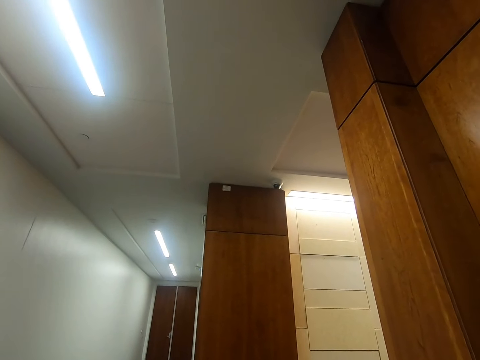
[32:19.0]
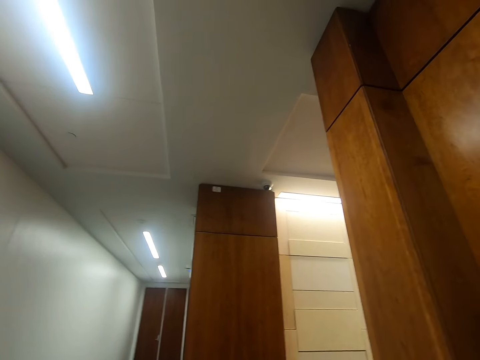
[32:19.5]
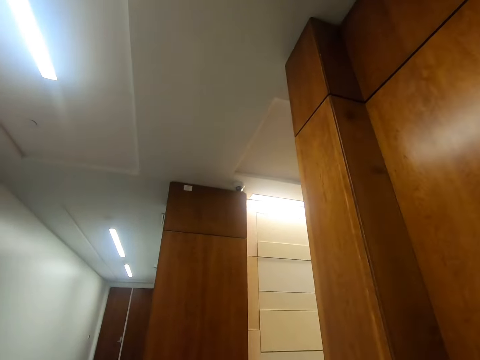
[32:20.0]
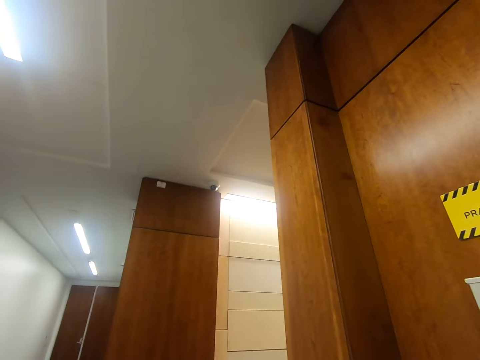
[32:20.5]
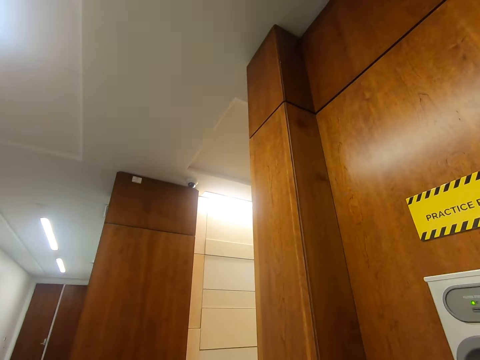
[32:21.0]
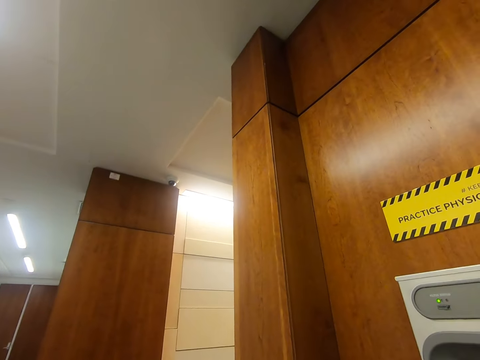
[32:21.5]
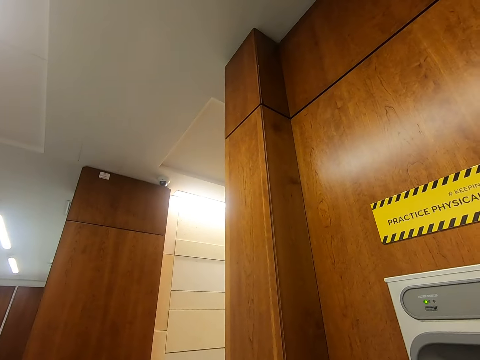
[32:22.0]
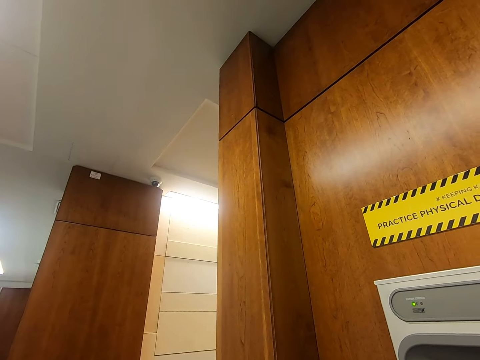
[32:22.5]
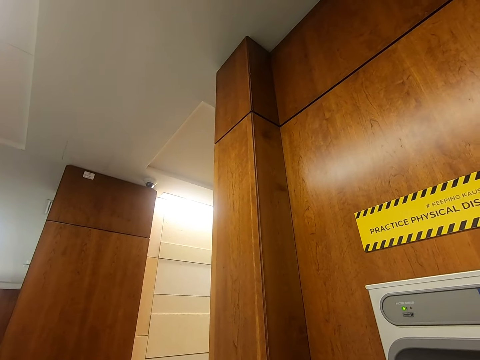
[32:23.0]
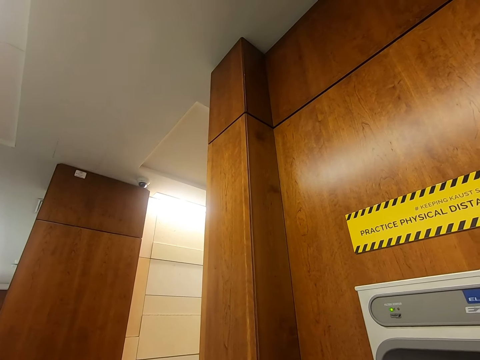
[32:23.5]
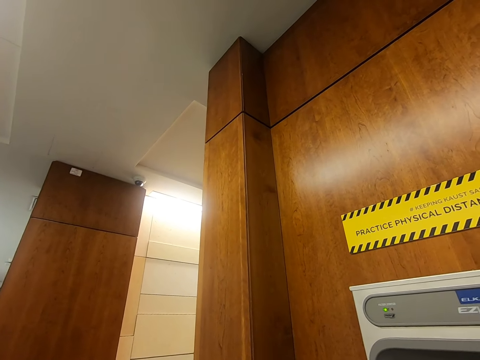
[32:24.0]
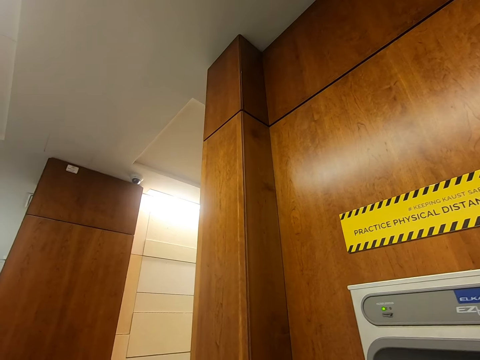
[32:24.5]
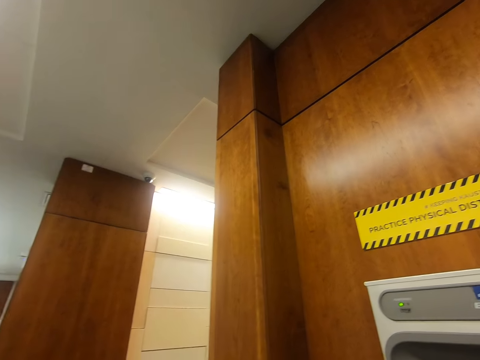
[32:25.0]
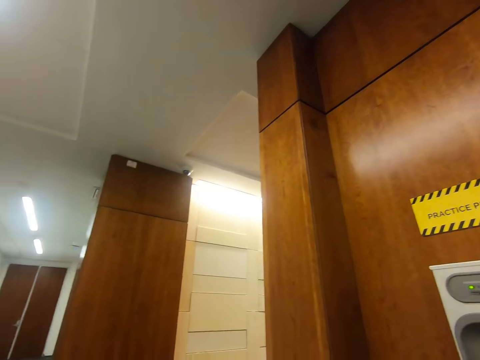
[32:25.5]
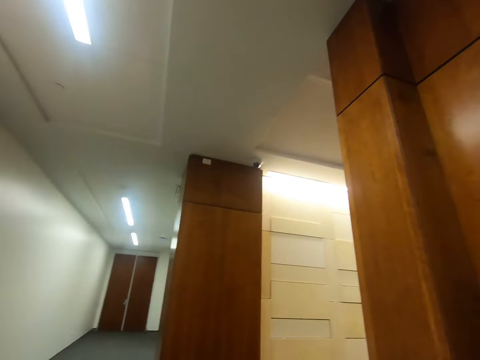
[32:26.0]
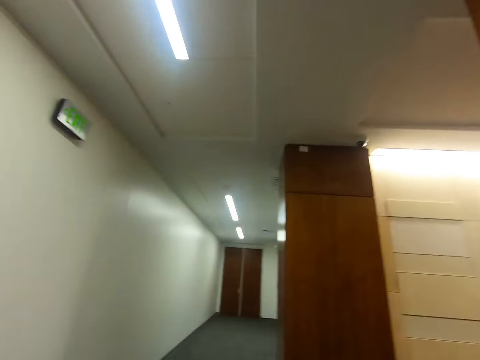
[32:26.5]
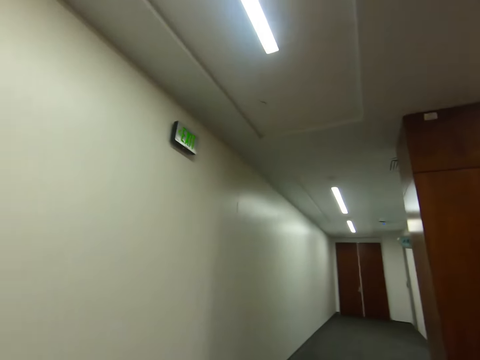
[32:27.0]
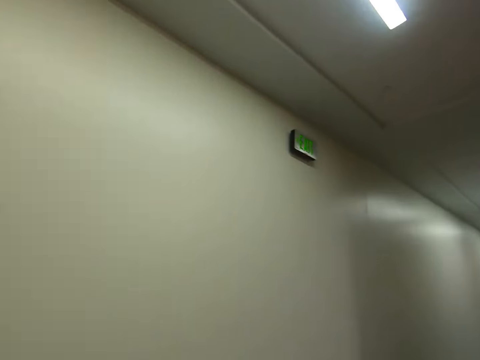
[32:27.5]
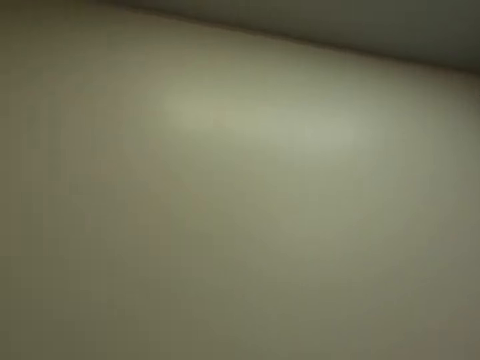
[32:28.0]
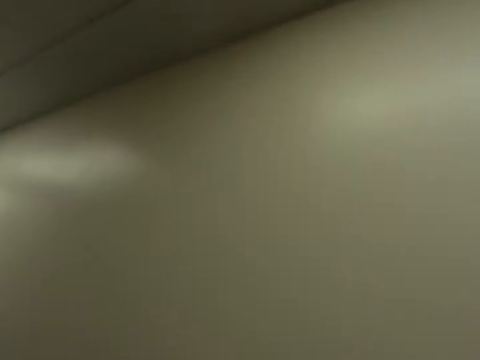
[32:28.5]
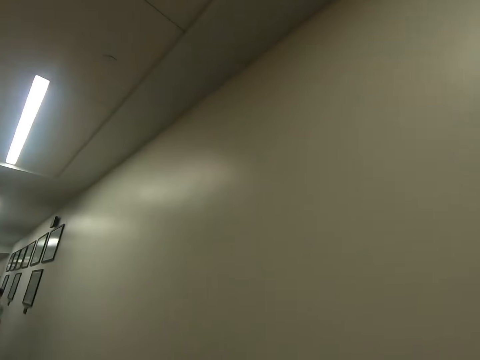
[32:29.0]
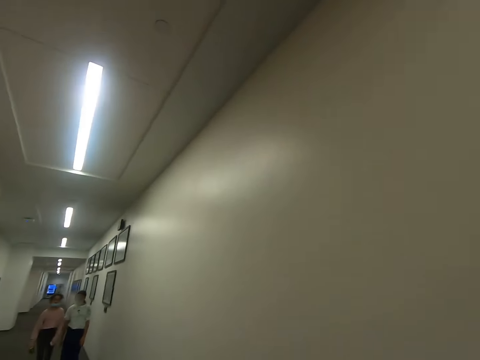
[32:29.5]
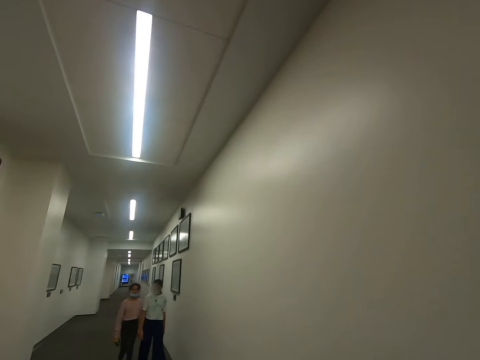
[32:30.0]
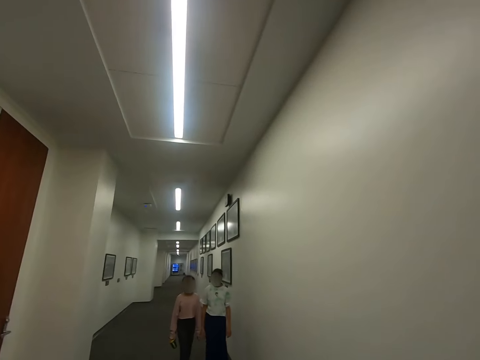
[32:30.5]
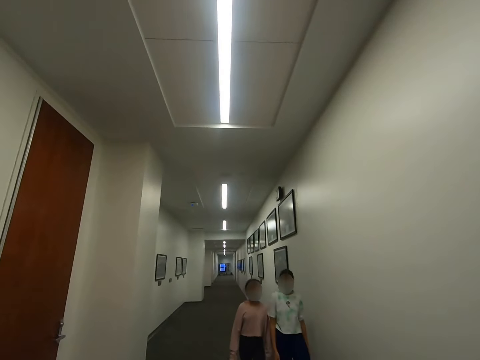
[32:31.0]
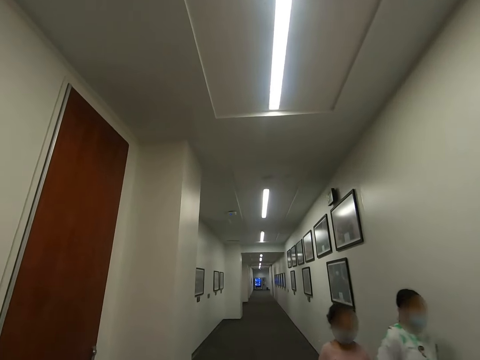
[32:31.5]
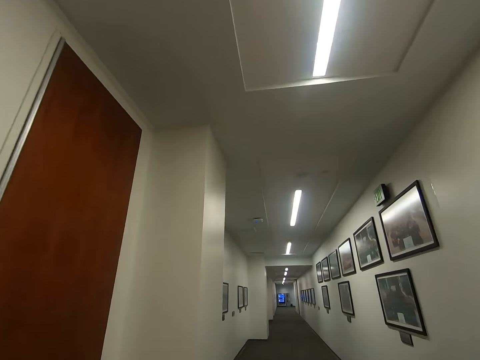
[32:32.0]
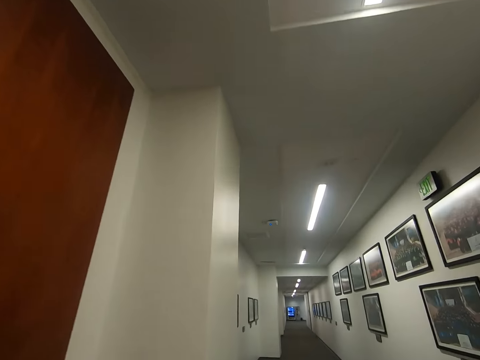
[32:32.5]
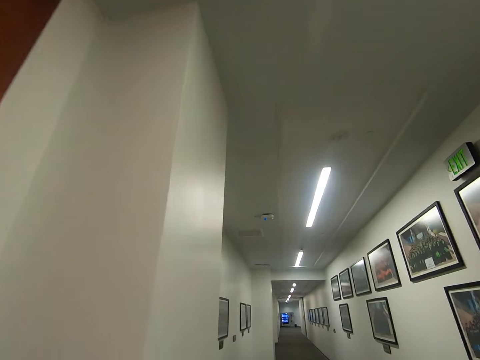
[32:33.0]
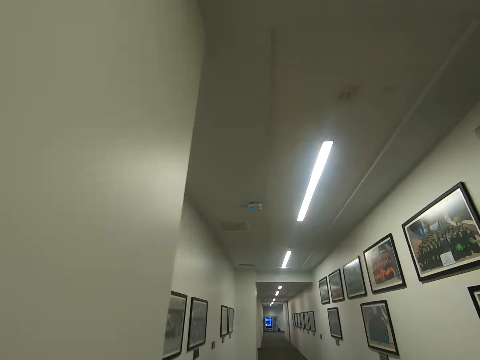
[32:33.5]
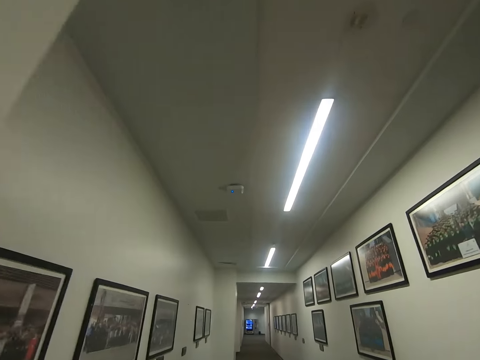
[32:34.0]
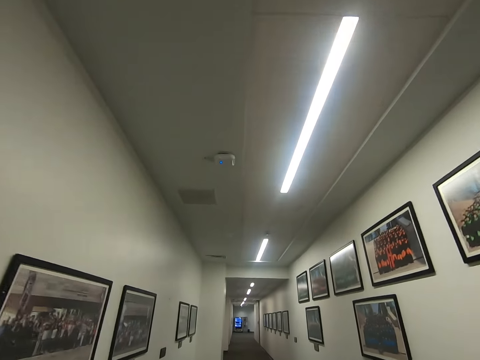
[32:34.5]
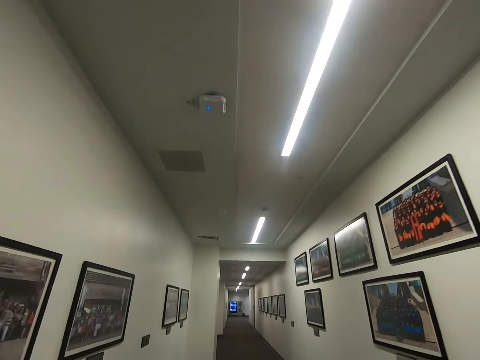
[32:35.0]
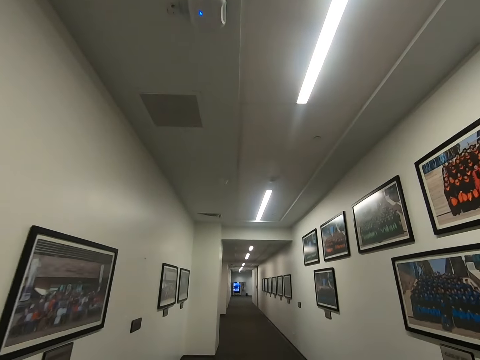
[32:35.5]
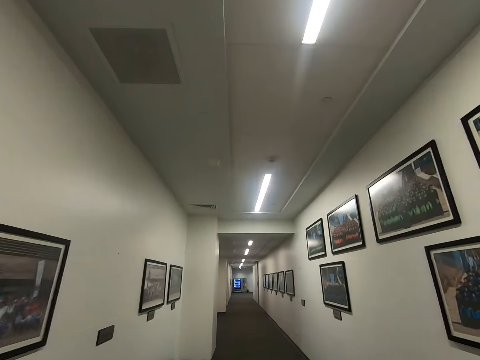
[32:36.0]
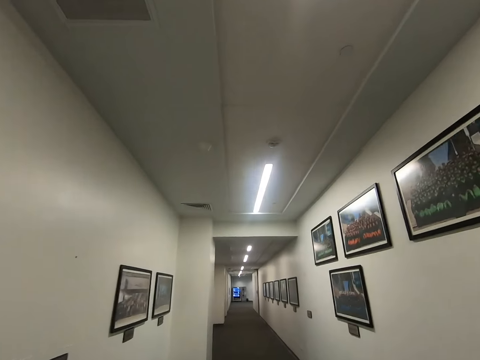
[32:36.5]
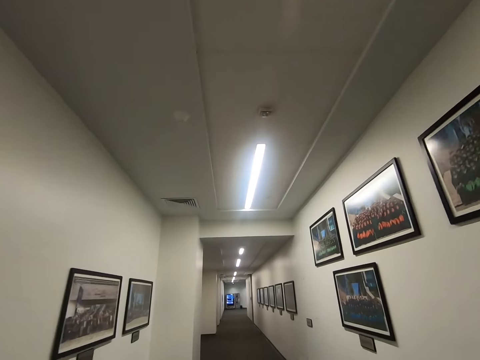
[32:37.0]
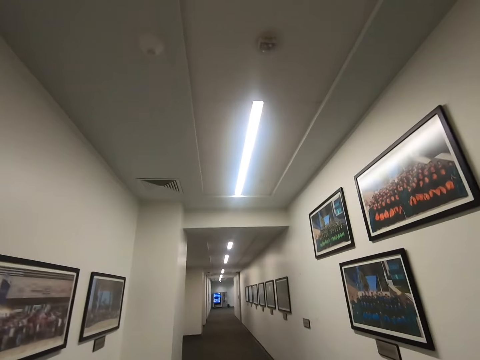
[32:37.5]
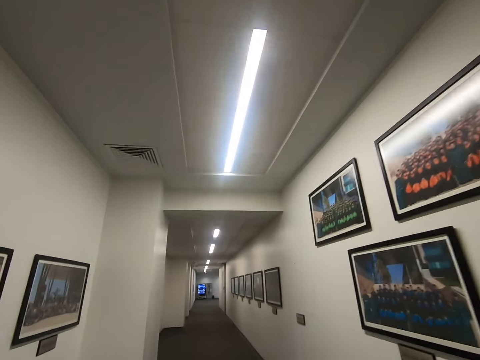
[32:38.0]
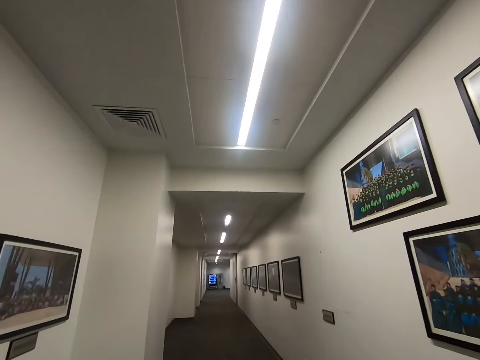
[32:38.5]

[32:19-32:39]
The camera wearer turns around in a corridor. They walk in the corridor.

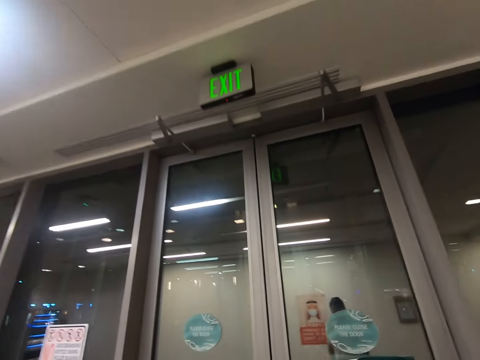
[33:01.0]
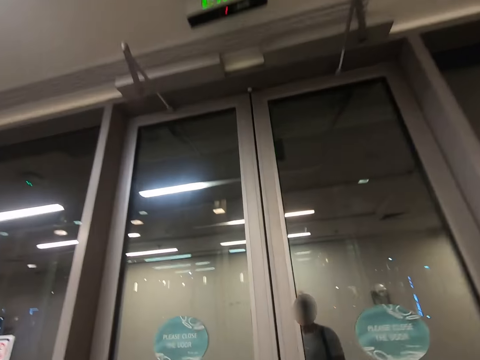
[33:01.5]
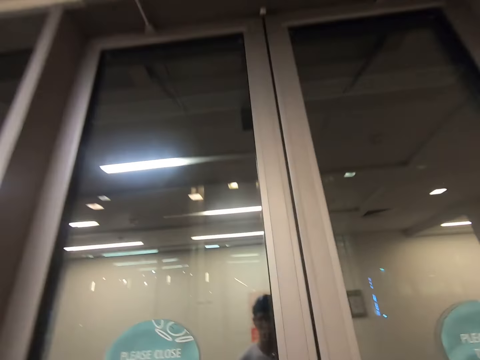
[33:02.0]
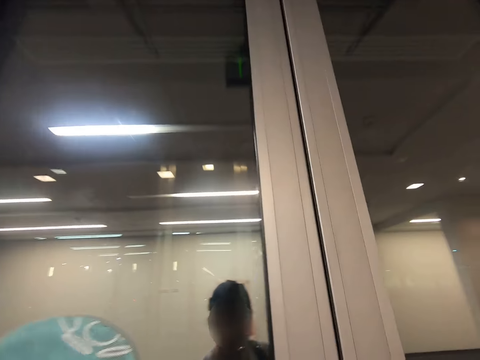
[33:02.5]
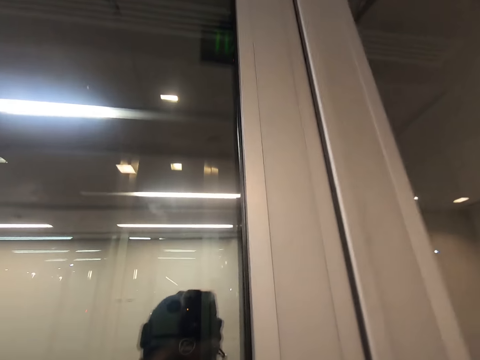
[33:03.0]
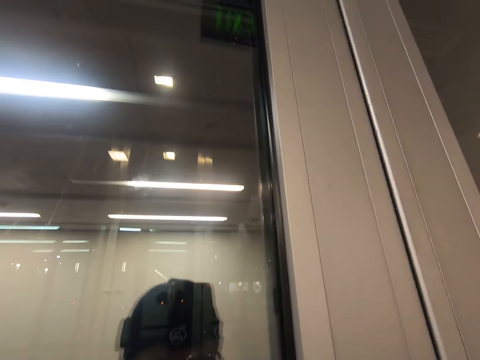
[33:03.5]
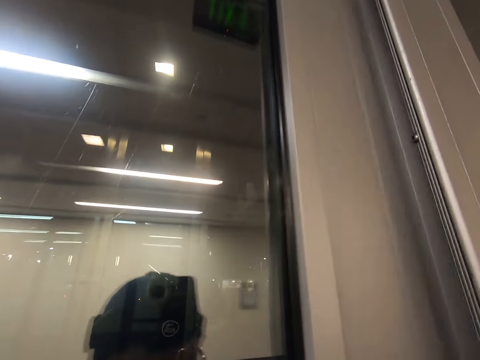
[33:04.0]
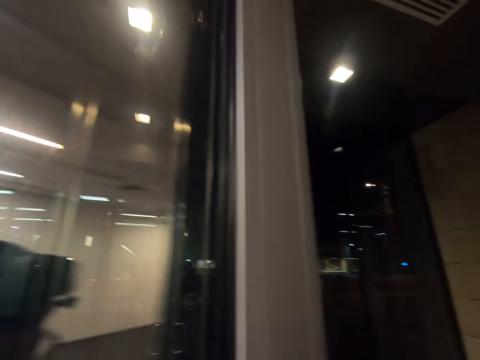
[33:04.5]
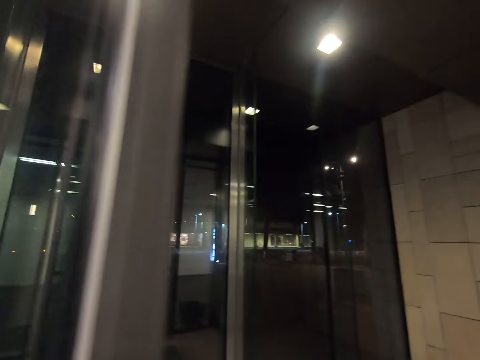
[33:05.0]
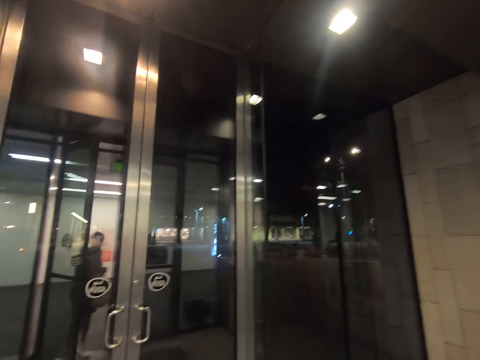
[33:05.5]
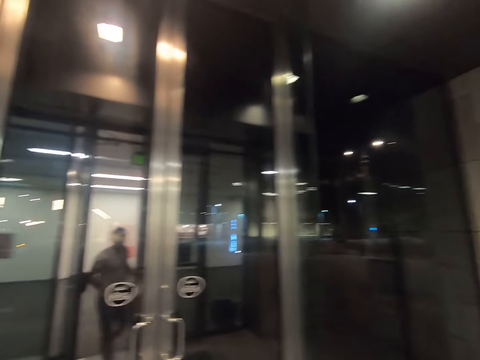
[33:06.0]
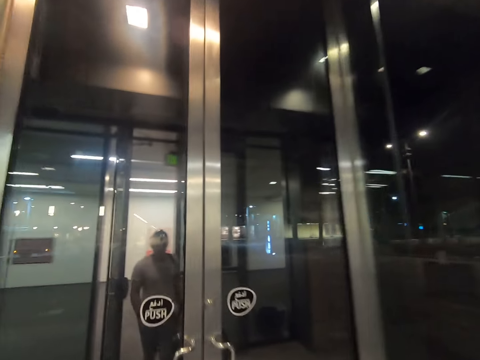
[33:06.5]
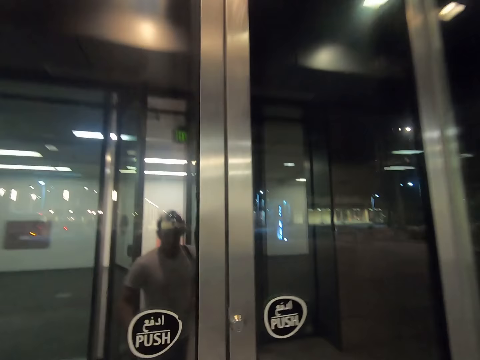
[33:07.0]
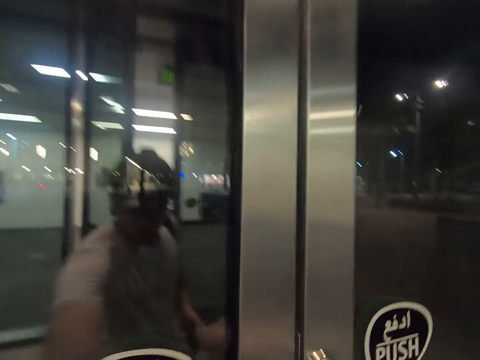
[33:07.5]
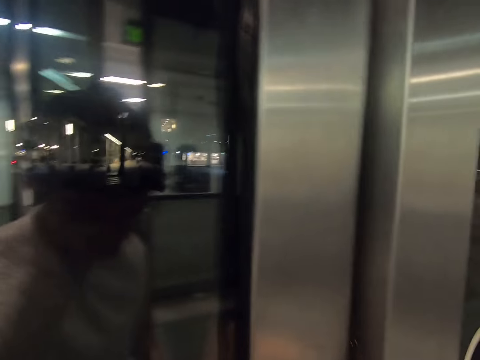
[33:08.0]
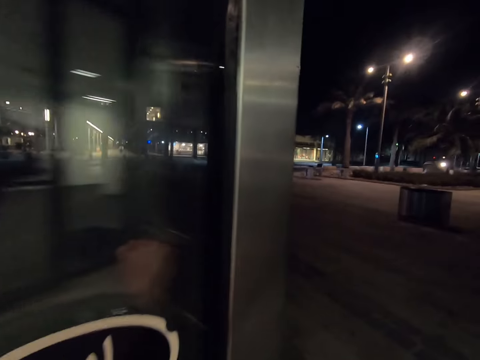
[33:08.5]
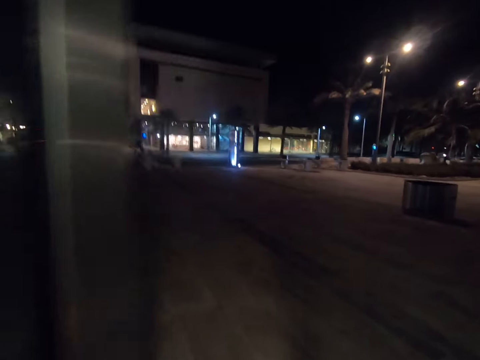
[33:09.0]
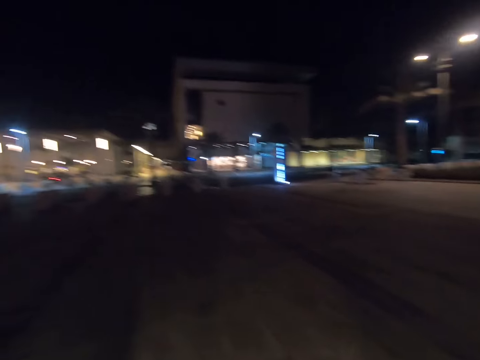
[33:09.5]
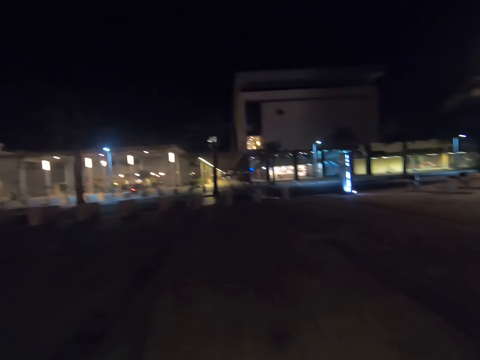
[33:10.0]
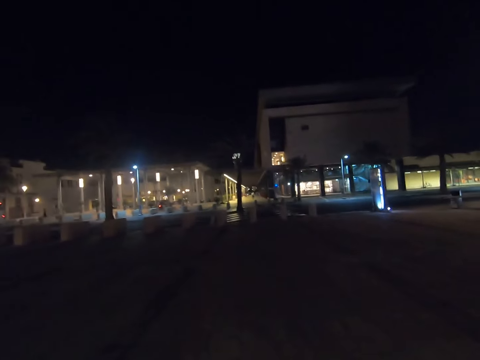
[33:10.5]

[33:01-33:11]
The camera wearer opens a door and walks through the door. They open a door. They walk outside on the road.
